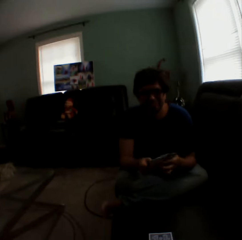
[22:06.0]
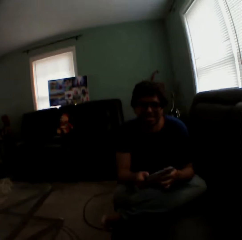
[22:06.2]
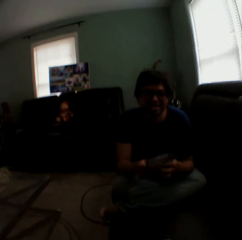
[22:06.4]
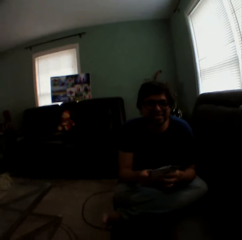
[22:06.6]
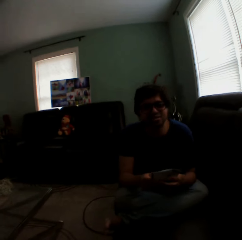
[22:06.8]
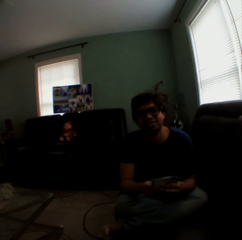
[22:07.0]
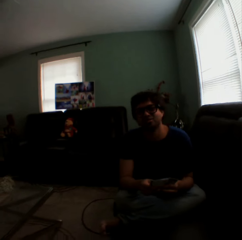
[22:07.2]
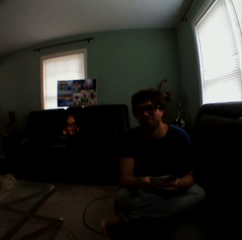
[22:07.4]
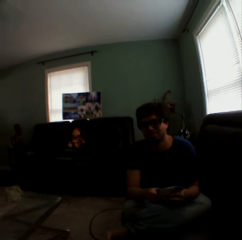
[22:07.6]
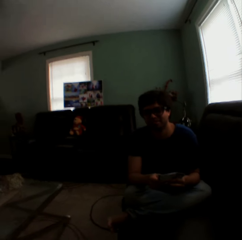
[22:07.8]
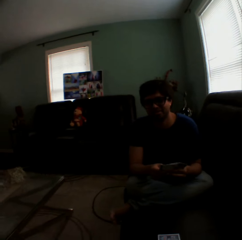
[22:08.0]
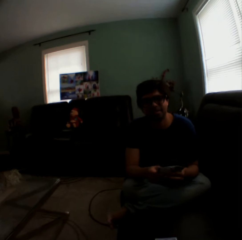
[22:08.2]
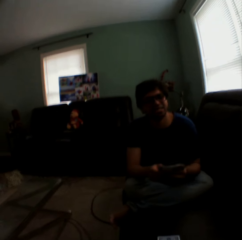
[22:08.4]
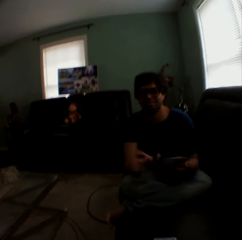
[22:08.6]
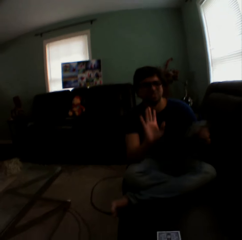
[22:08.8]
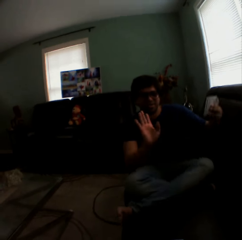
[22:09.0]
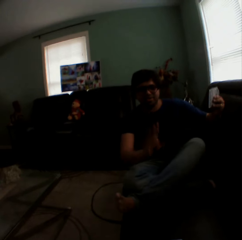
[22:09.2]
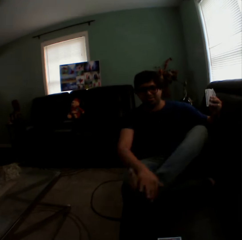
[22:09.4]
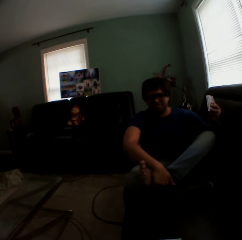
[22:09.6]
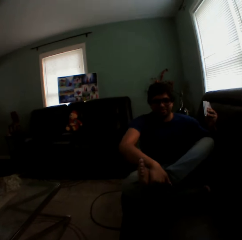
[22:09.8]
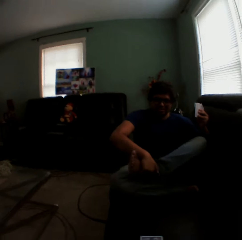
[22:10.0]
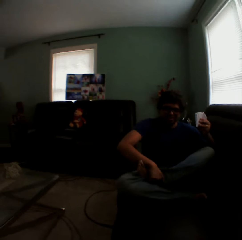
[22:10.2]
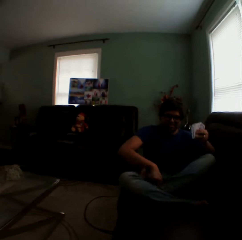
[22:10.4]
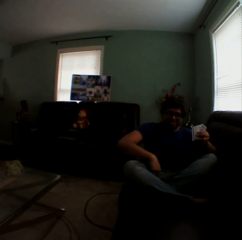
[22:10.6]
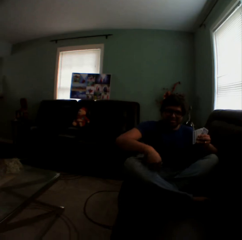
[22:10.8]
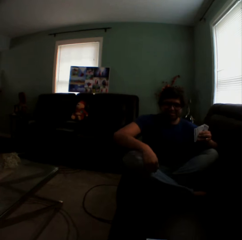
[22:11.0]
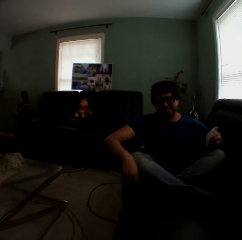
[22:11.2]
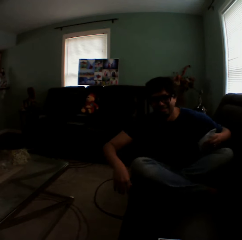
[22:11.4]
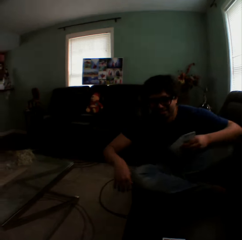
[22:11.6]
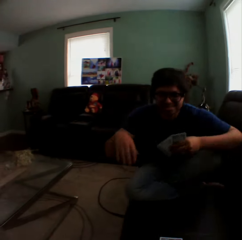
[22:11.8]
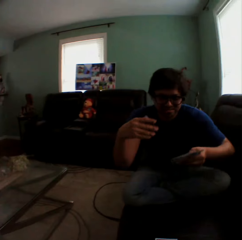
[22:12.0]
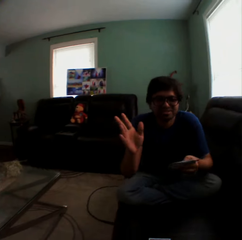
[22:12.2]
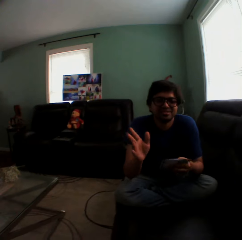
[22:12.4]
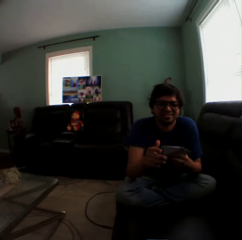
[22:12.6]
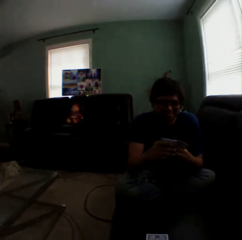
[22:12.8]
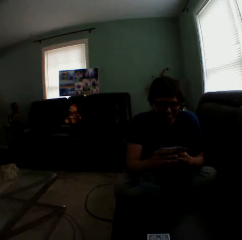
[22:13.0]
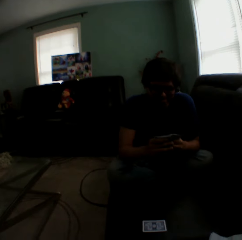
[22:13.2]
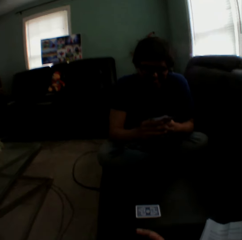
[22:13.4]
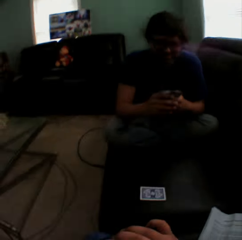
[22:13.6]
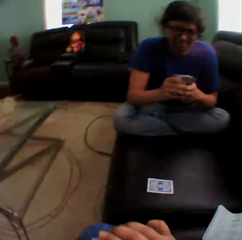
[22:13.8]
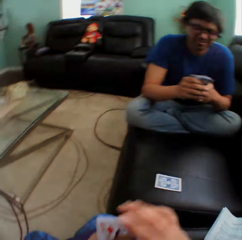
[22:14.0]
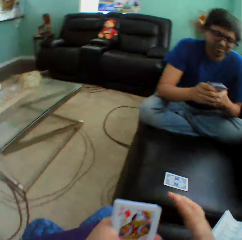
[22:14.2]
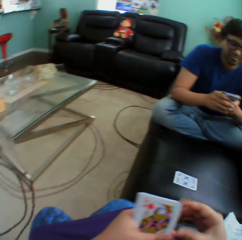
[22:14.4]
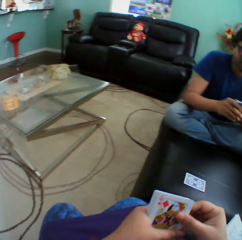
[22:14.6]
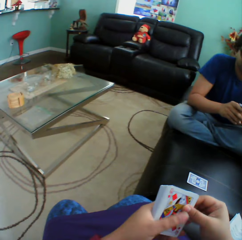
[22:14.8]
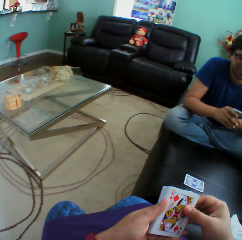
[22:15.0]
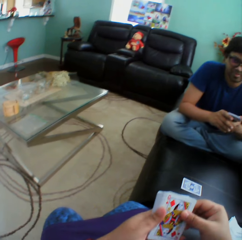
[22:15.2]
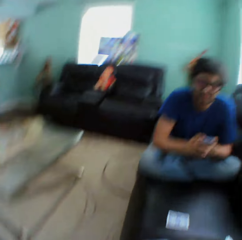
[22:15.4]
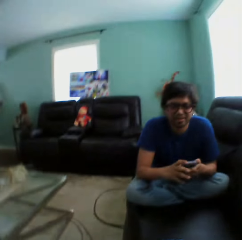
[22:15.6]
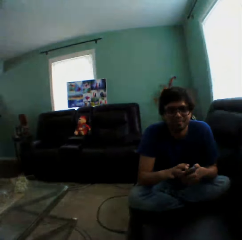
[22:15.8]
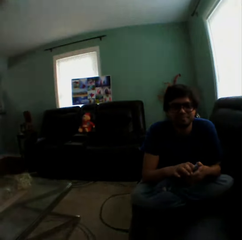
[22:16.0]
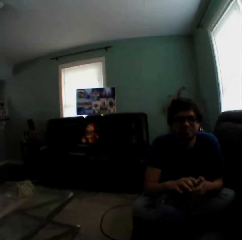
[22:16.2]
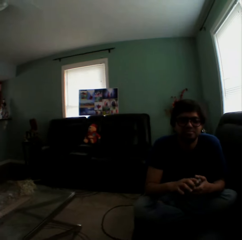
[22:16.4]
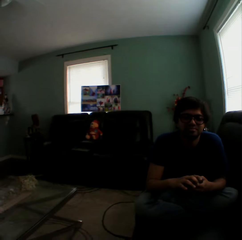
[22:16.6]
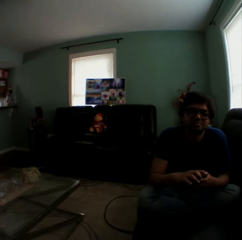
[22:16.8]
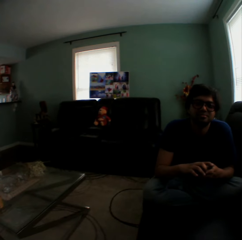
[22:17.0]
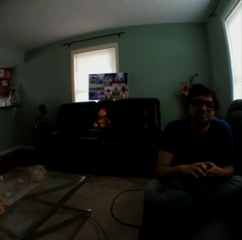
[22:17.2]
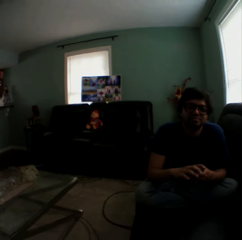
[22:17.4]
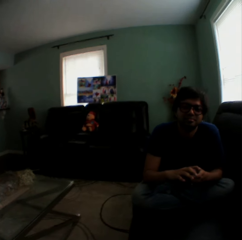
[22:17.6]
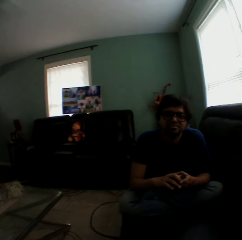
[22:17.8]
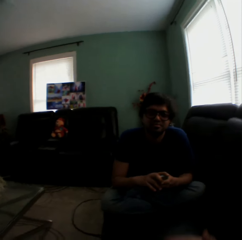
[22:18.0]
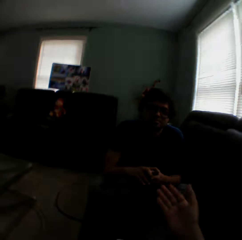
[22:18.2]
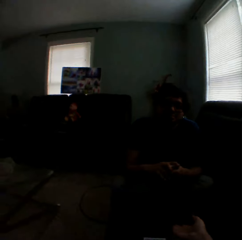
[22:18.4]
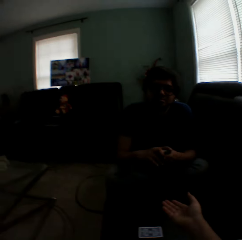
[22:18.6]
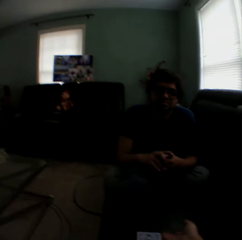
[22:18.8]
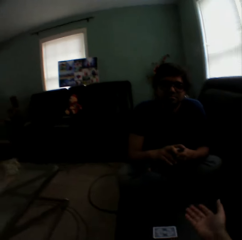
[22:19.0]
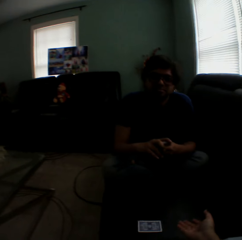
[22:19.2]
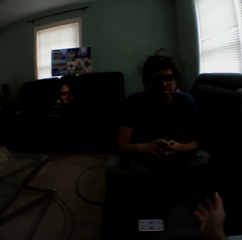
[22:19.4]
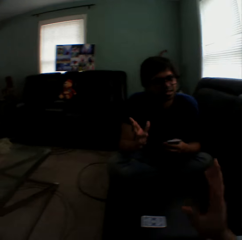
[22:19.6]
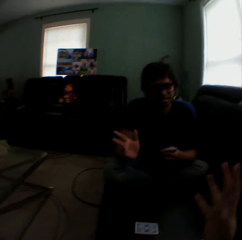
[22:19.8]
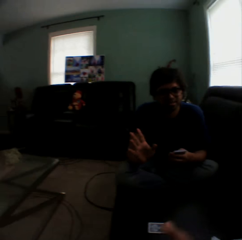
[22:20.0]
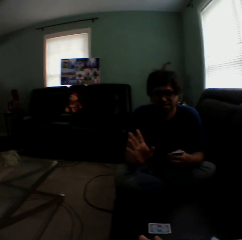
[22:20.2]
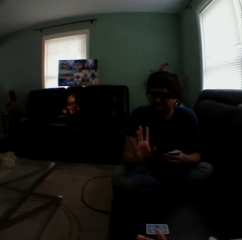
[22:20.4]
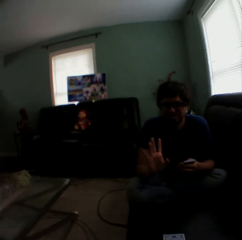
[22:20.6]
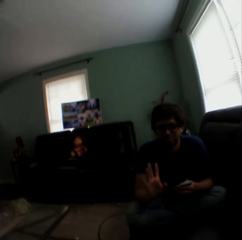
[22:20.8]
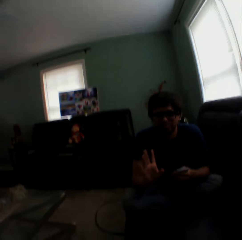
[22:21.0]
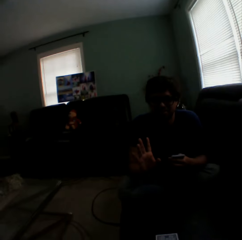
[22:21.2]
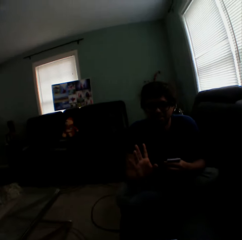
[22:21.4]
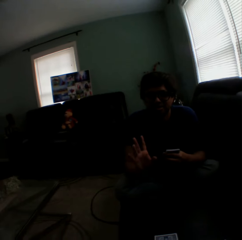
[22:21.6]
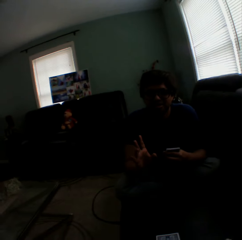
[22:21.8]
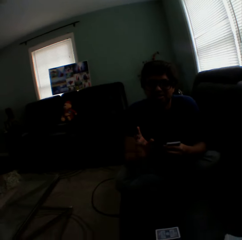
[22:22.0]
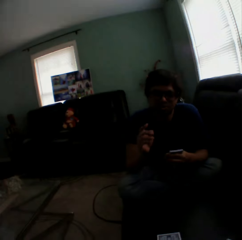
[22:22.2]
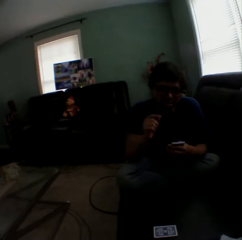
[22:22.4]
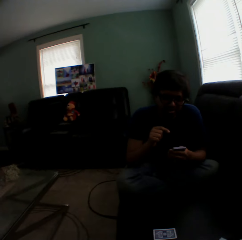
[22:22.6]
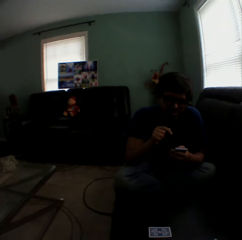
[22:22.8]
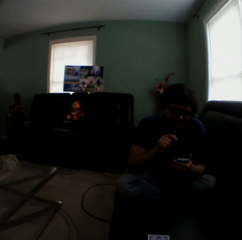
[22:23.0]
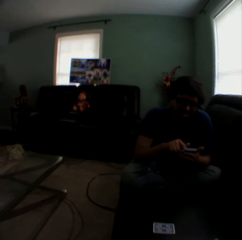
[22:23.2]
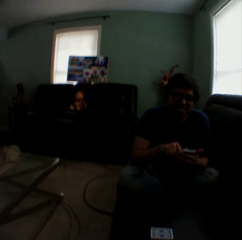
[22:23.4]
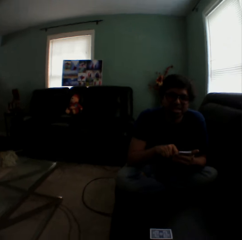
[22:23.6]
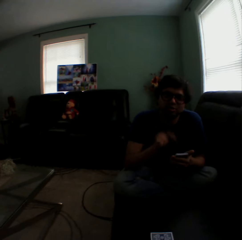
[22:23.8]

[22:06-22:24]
A man lifts a hand. The man adjusts a leg on the couch and straightens the leg. The man sways a hand. The camera wearer turns to the side. They hold playing cards. They turn to the side. The man holds playing cards. The camera wearer sways a hand. They turn to the side. They sway a hand again. The man sways a hand. The man holds playing cards.

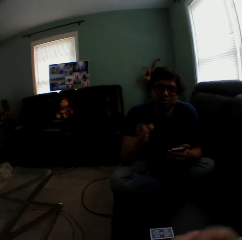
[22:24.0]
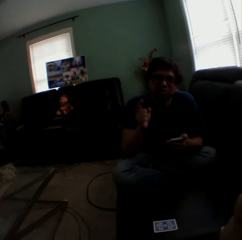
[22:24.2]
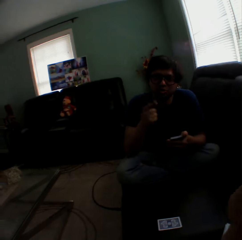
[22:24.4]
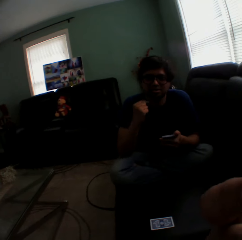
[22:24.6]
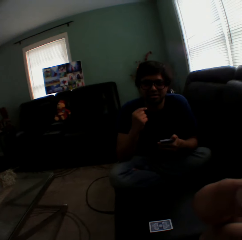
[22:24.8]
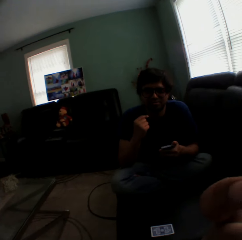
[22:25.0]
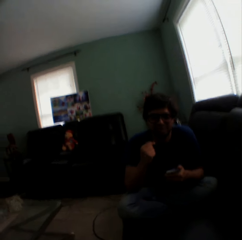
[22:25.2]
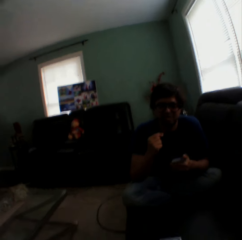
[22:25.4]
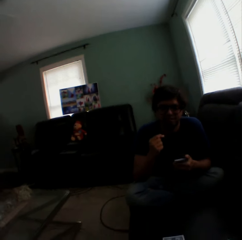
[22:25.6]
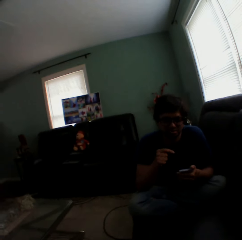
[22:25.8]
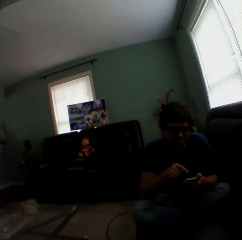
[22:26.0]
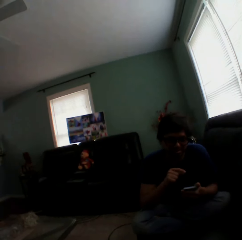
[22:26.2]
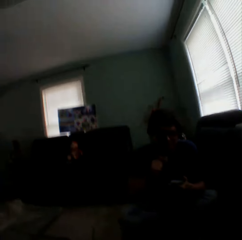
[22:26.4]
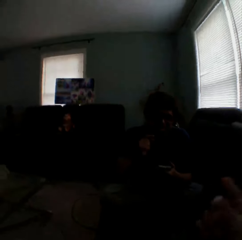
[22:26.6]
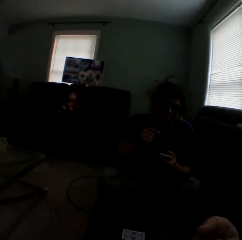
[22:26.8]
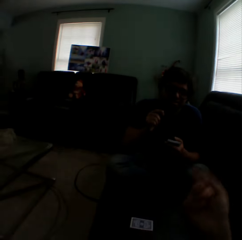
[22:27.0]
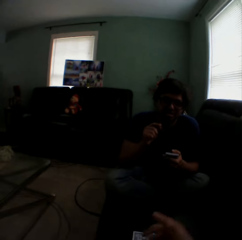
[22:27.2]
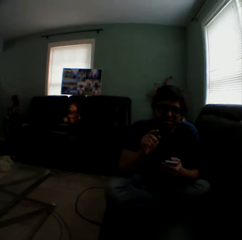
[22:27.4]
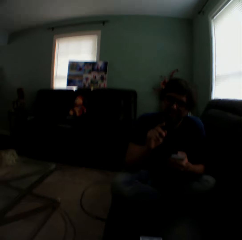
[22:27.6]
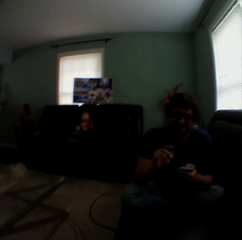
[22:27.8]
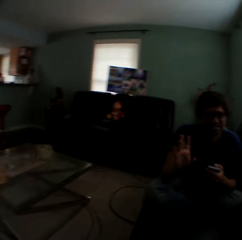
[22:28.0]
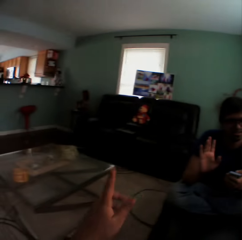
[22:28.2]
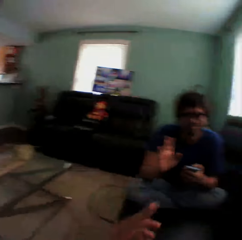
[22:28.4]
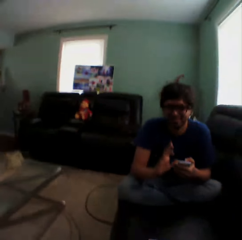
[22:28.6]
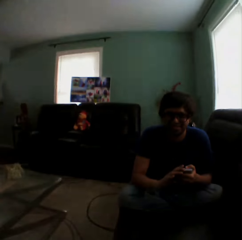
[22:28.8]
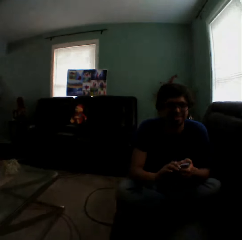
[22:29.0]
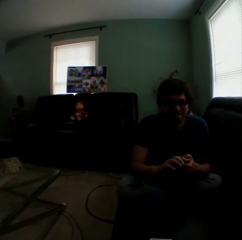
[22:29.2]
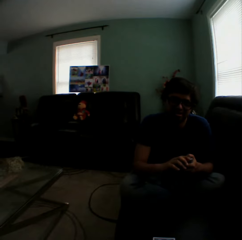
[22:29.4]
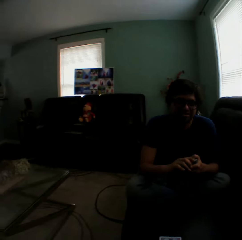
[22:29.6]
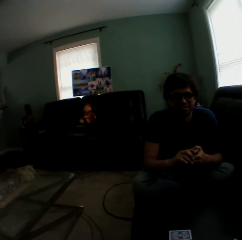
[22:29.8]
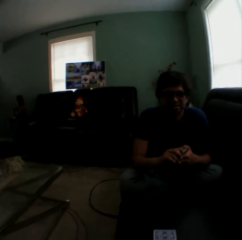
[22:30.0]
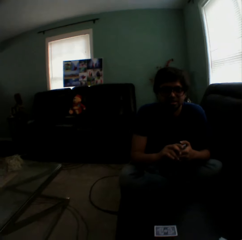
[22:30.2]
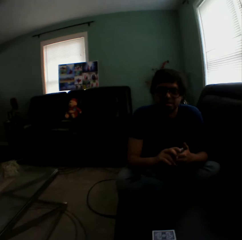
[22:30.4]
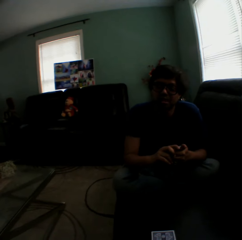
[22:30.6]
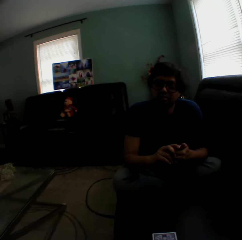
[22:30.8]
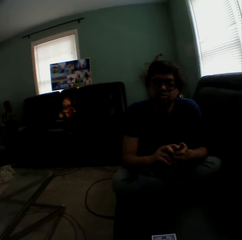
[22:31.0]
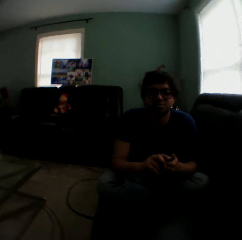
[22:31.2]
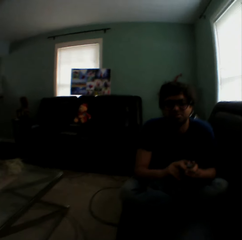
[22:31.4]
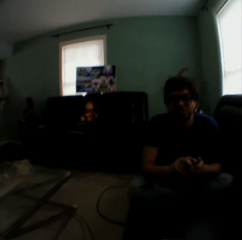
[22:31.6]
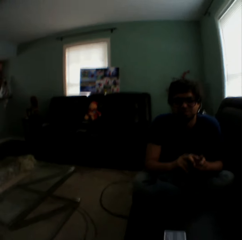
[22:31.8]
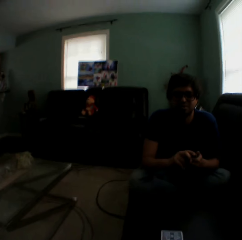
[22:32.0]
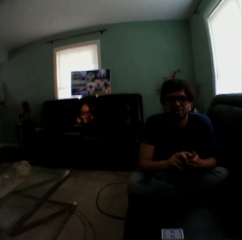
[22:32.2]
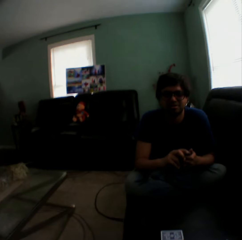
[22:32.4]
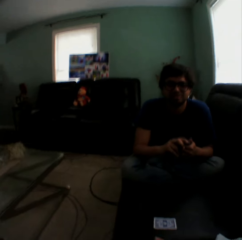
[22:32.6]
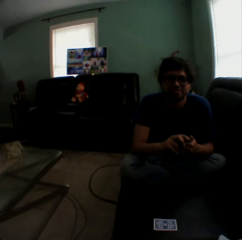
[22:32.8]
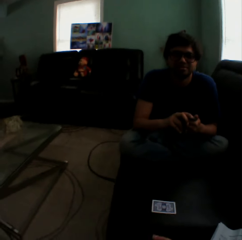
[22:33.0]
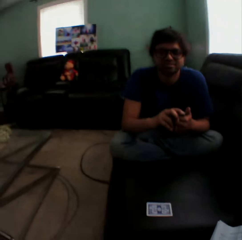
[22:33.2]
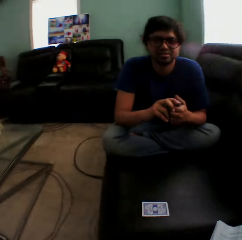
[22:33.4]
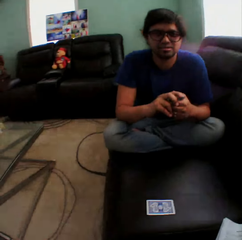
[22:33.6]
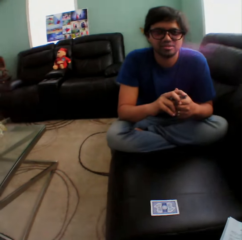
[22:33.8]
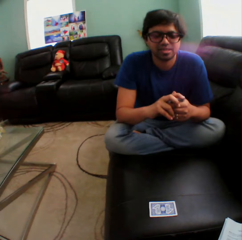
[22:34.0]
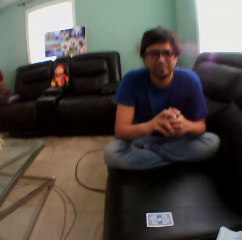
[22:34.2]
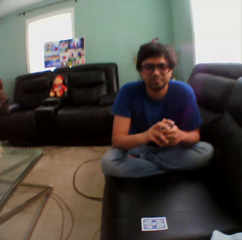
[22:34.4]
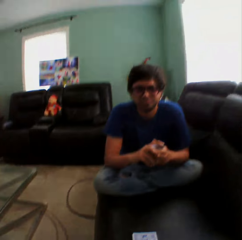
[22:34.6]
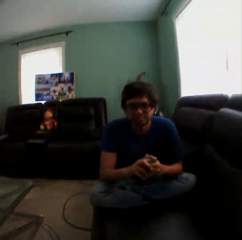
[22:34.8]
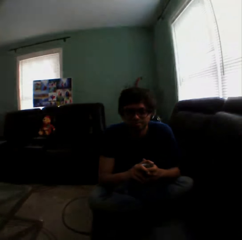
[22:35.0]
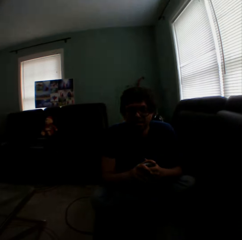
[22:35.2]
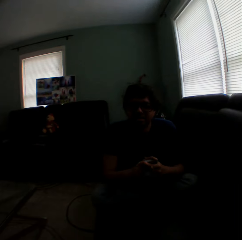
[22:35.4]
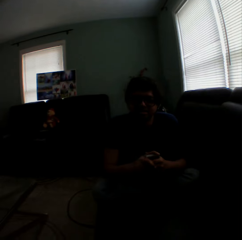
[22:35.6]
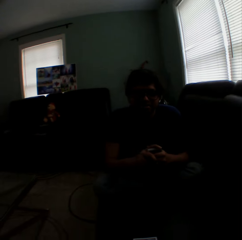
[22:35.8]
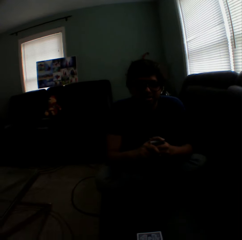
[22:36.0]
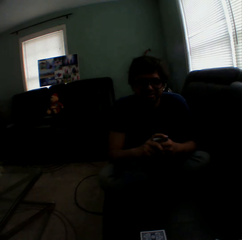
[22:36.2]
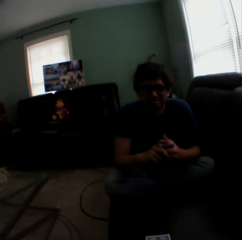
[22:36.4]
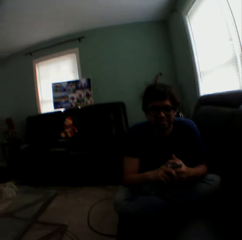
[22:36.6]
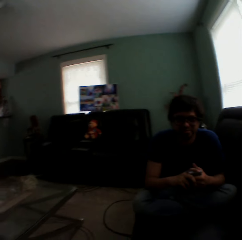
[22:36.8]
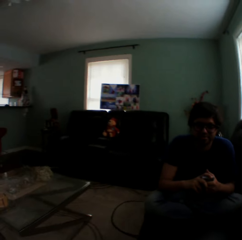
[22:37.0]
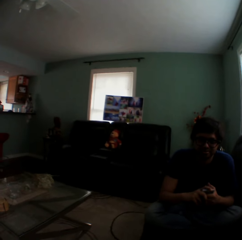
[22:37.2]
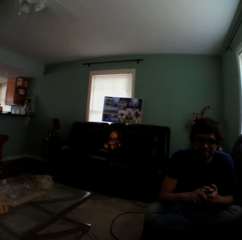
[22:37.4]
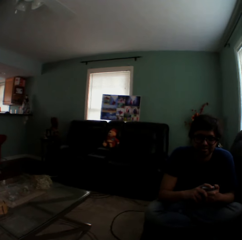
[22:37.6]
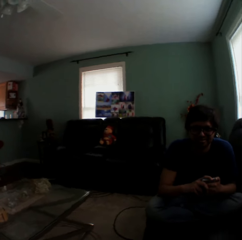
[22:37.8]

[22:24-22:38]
The camera wearer touches the face. They turn to the side and sway a hand. A man holds playing cards and nods the head. The camera wearer turns to the side.
